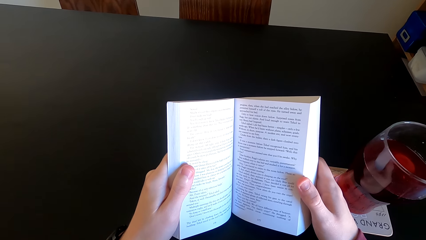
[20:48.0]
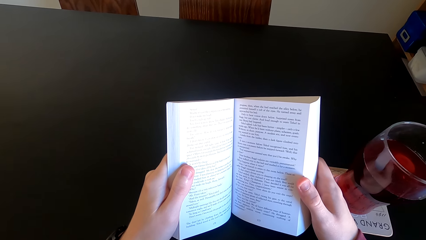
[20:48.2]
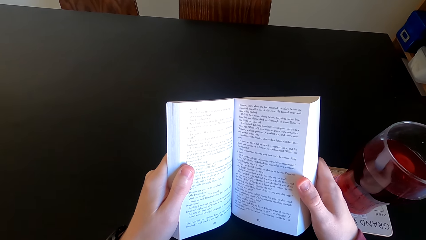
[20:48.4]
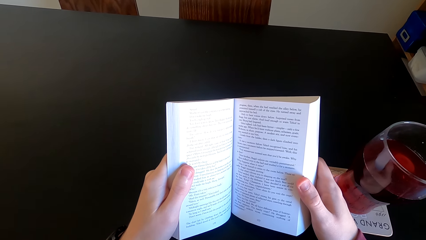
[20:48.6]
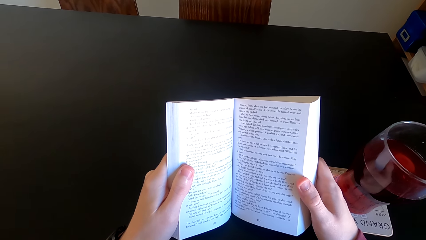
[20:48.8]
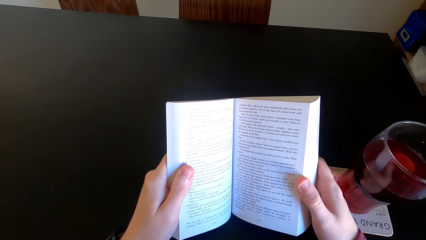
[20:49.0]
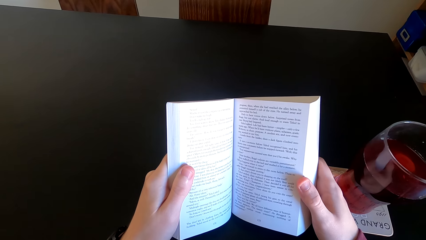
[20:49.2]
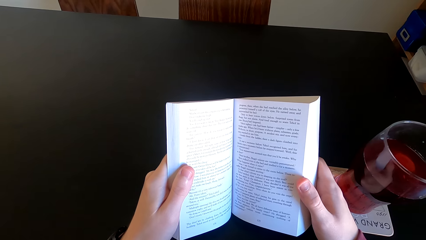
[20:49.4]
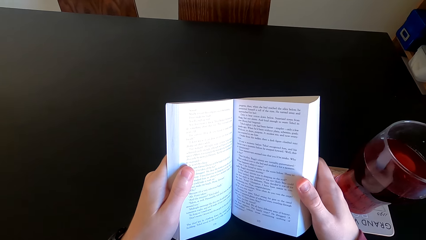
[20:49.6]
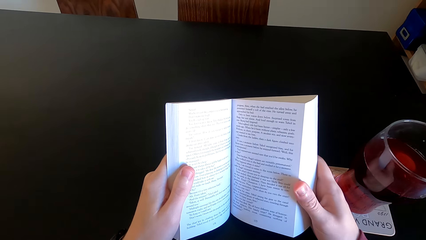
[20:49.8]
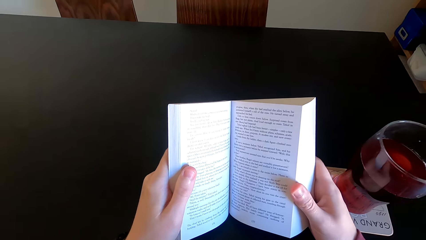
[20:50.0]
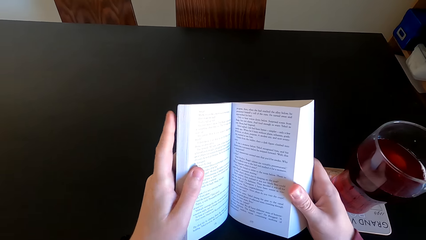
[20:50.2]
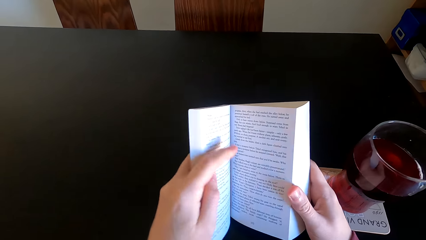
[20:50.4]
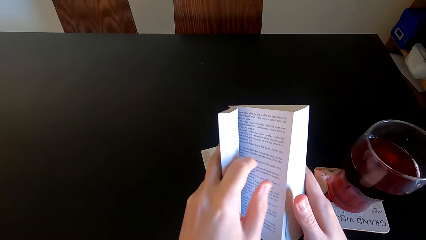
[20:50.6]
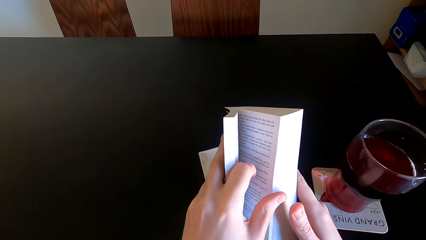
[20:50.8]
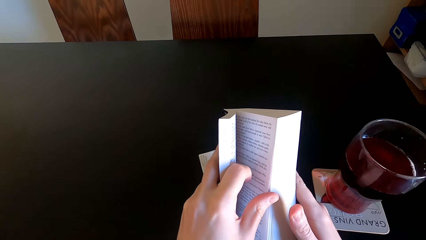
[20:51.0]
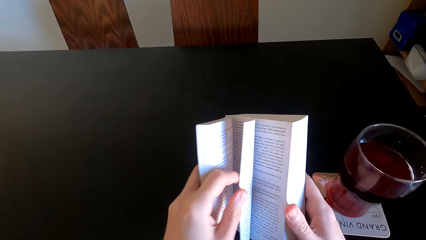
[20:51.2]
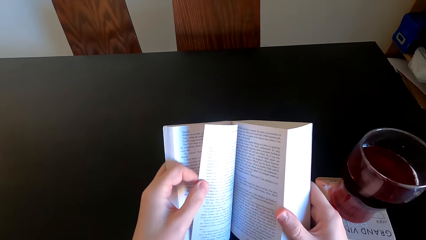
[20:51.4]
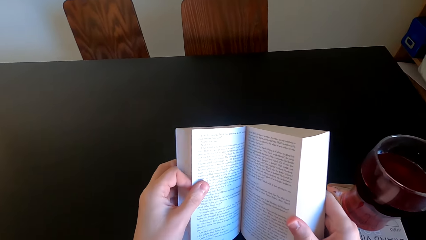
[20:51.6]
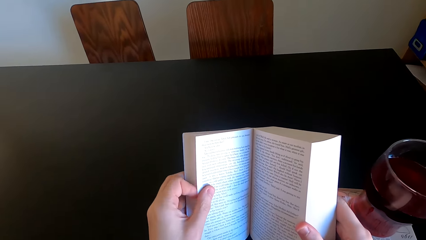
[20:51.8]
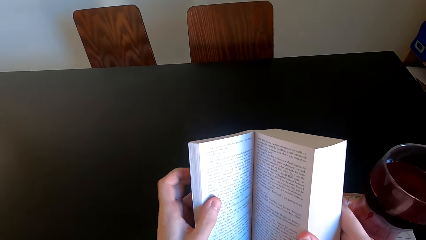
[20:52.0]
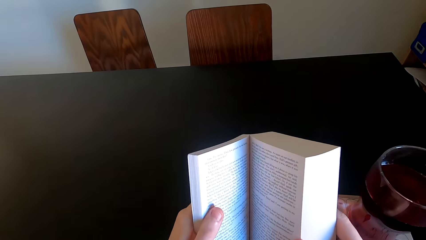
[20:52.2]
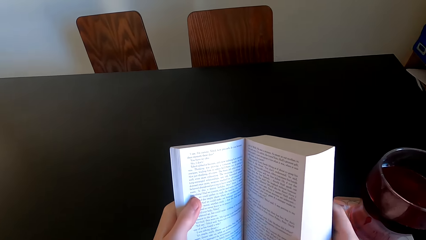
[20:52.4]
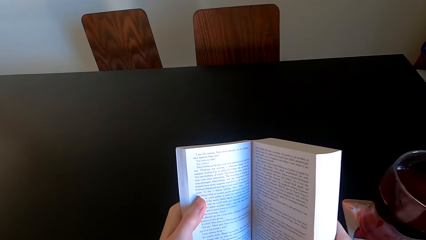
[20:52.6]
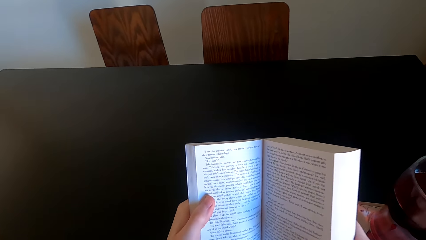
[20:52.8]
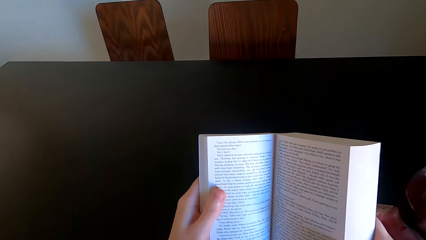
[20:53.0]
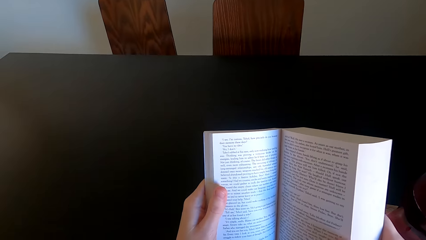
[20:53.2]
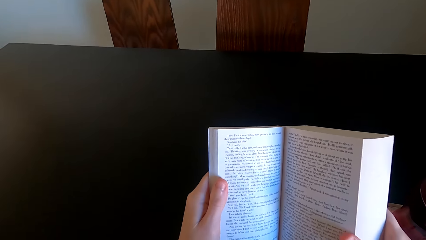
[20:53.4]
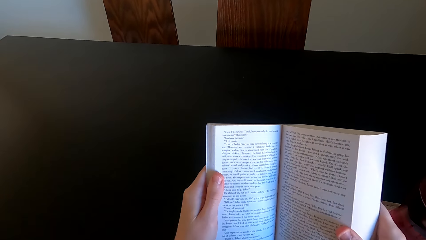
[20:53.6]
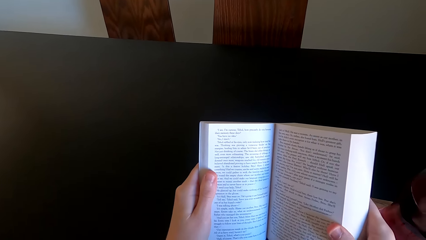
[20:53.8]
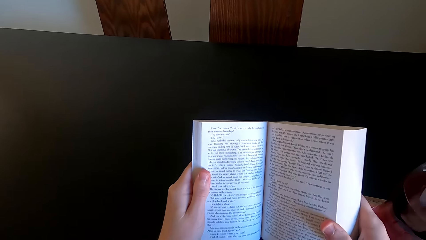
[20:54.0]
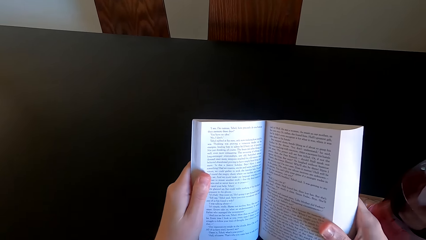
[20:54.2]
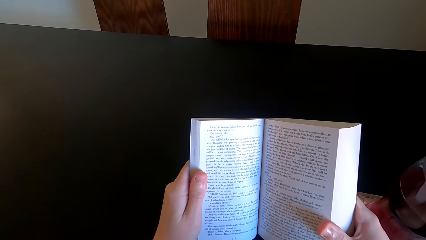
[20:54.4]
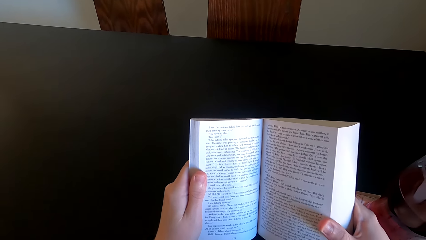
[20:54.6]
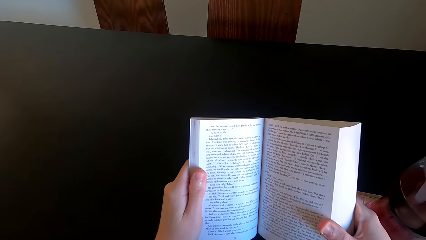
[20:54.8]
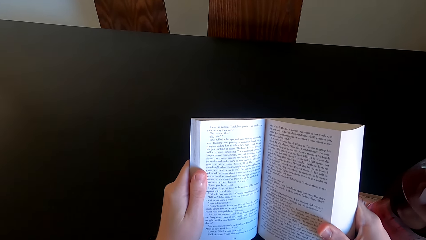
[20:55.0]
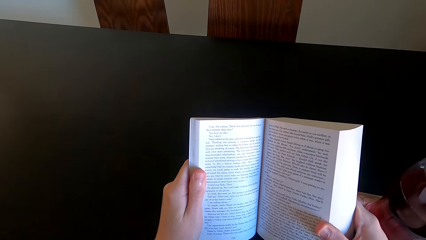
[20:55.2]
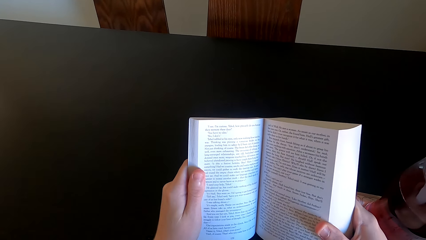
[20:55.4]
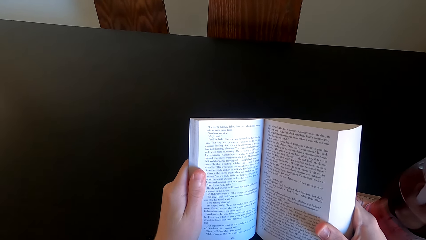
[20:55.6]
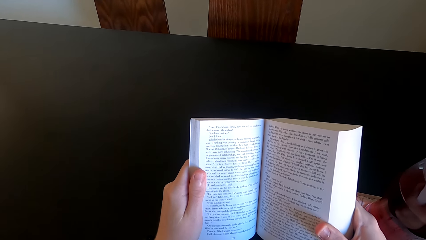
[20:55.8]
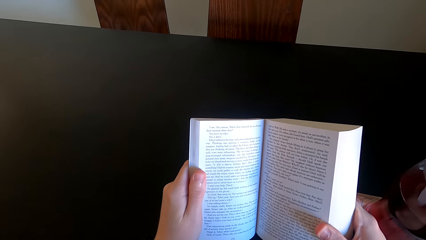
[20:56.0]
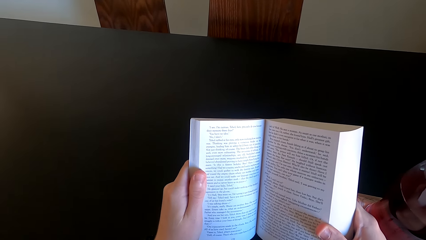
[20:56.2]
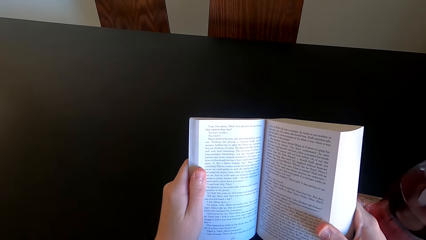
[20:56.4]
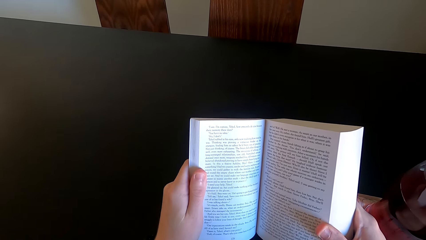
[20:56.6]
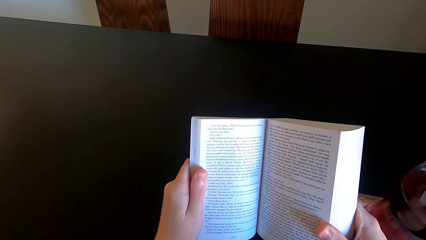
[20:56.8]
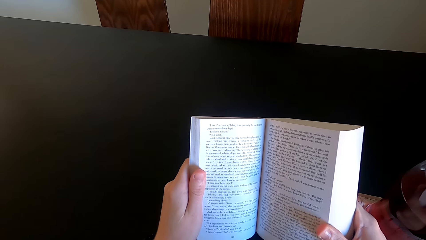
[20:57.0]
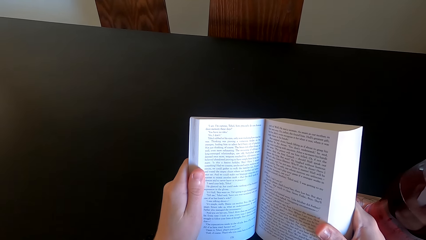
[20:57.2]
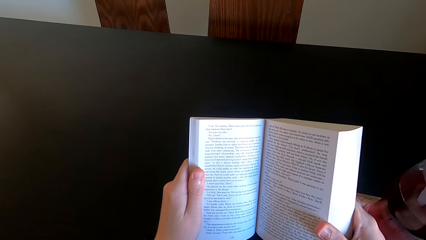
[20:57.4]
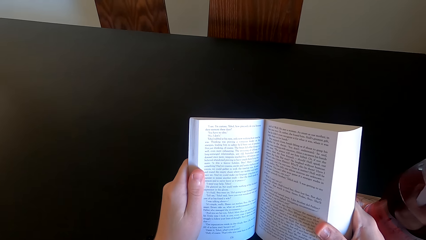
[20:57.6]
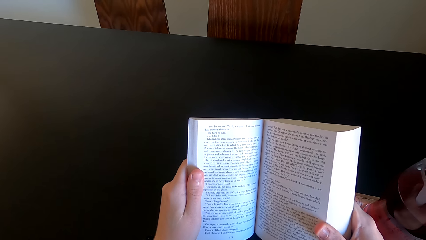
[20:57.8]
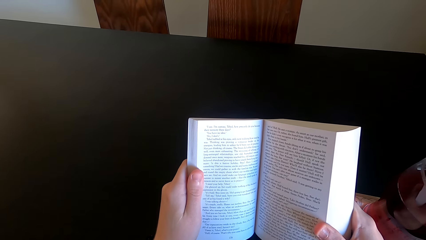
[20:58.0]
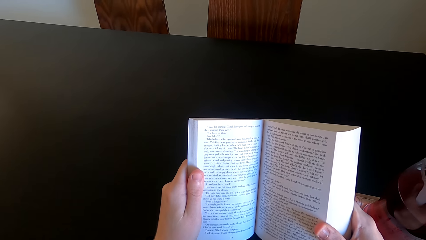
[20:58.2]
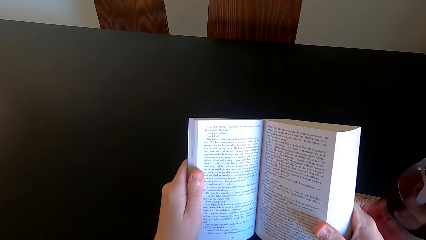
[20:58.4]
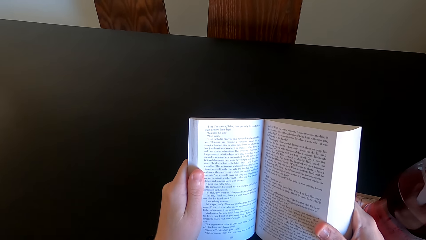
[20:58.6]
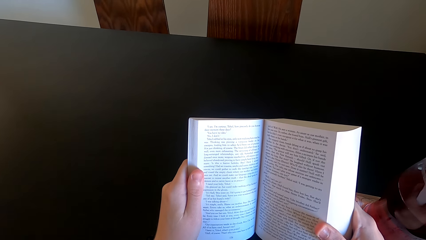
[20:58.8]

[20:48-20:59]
The camera wearer opens the next page. They read the book.

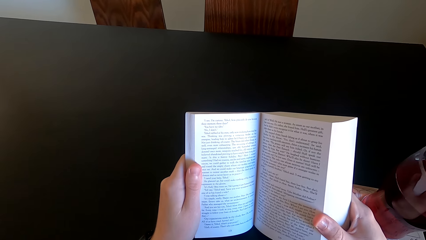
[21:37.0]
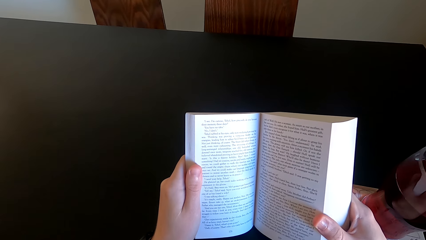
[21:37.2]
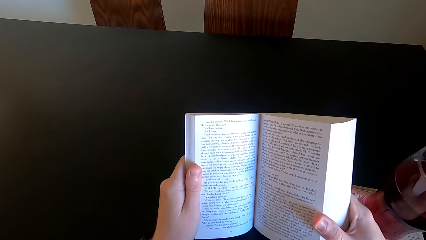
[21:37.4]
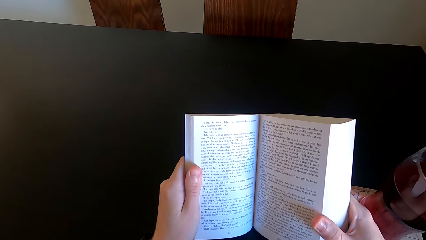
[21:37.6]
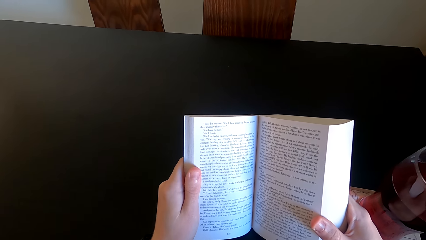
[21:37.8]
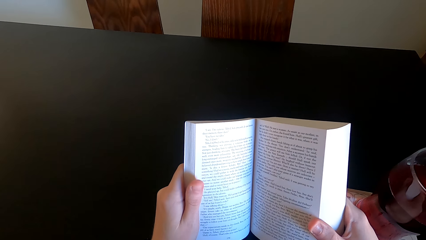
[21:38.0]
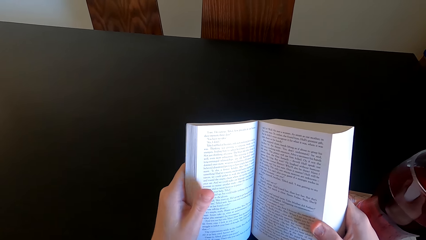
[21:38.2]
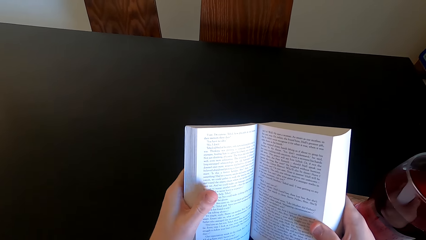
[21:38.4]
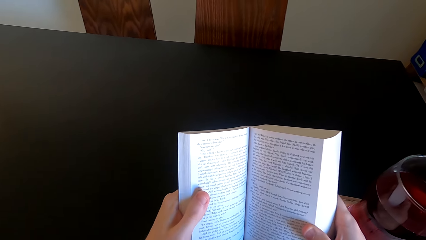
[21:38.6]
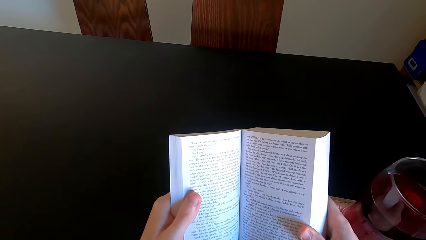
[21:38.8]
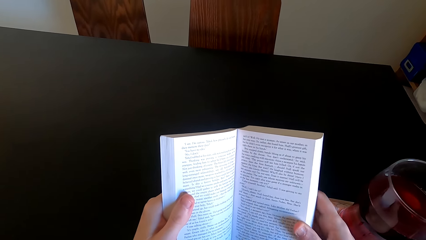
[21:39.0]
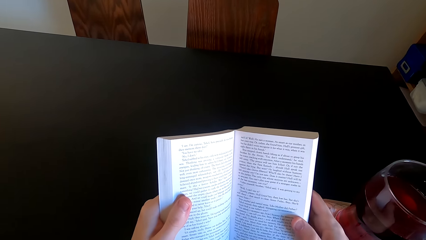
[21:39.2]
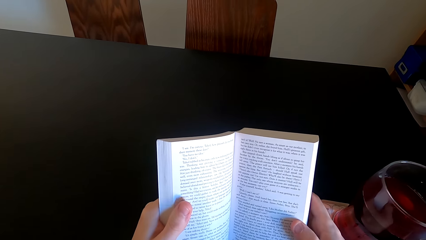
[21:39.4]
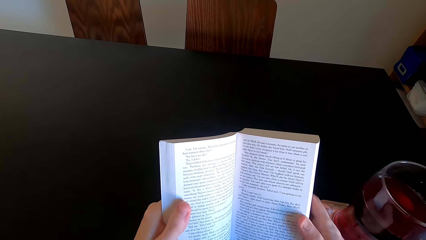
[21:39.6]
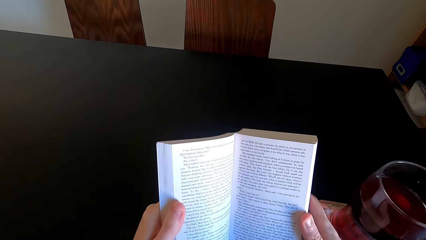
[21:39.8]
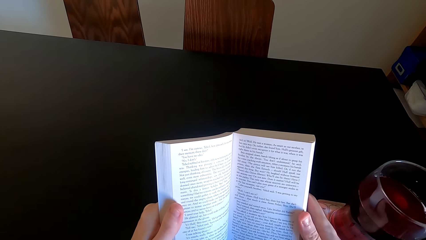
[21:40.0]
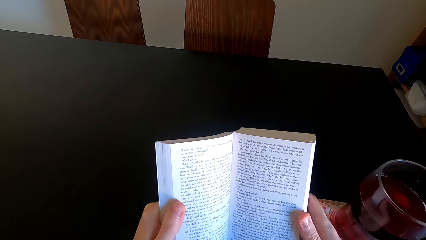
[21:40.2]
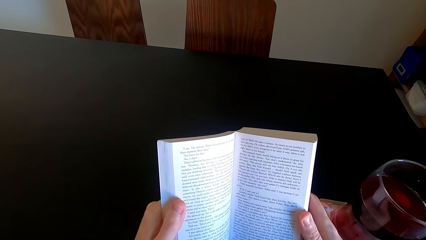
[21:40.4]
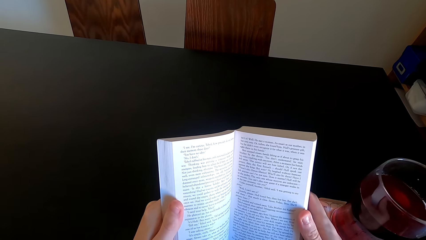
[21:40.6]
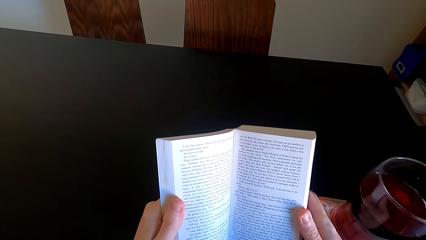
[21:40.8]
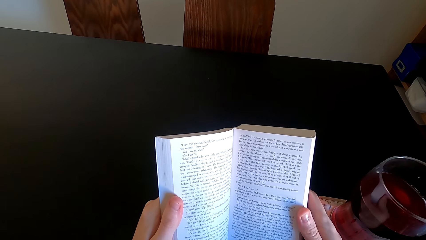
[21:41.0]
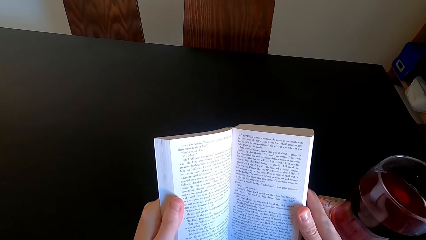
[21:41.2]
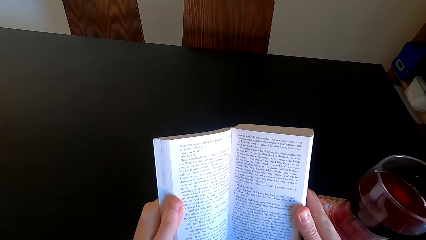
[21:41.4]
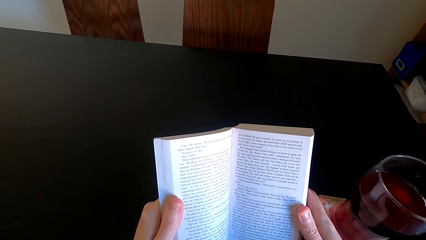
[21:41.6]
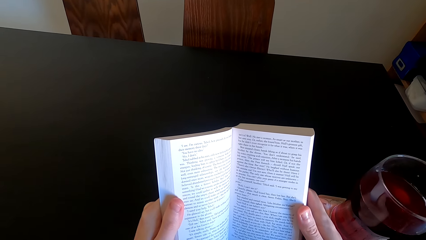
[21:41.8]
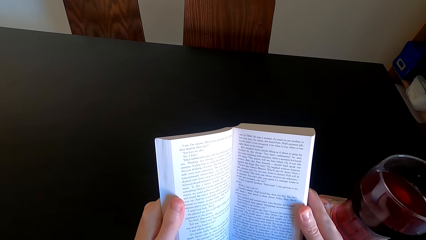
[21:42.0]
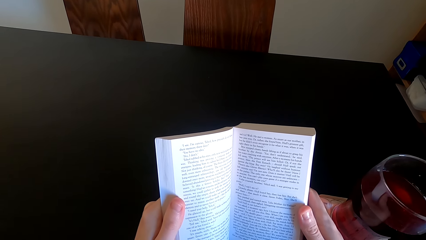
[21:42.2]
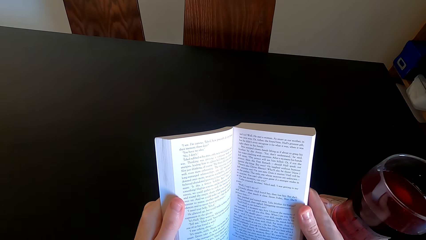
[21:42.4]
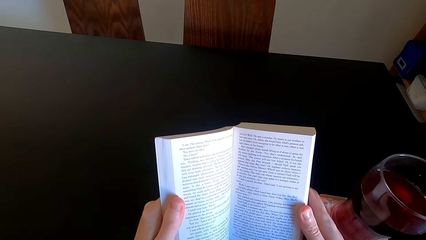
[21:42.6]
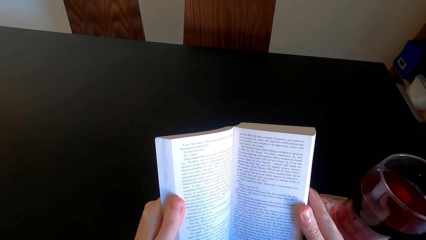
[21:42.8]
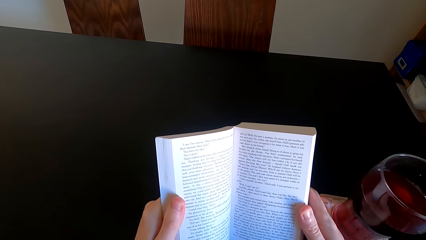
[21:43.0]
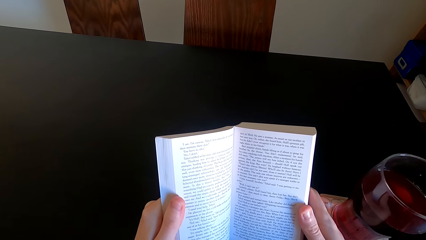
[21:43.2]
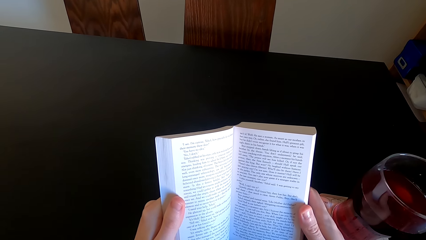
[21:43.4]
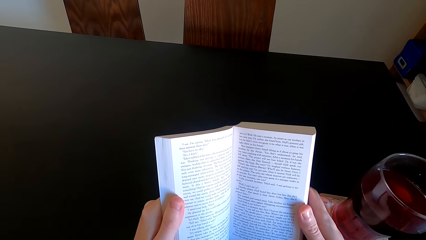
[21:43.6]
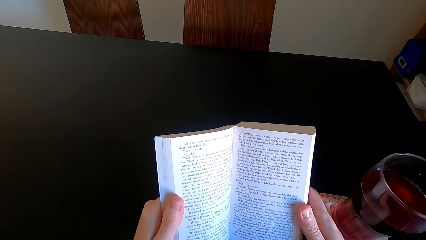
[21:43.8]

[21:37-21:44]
The camera wearer moves the book. She moves her finger. She reads the book.
